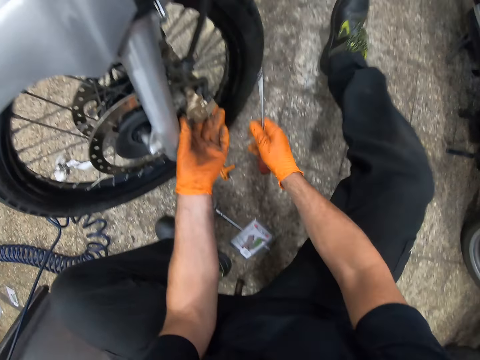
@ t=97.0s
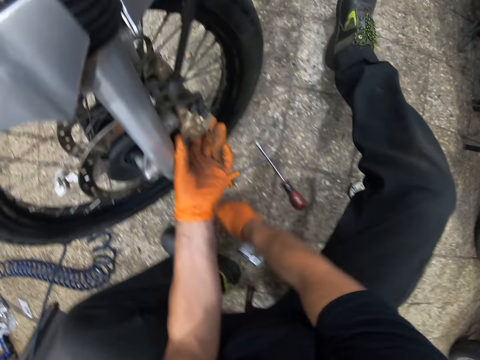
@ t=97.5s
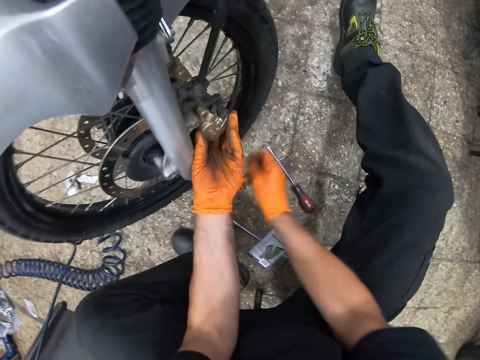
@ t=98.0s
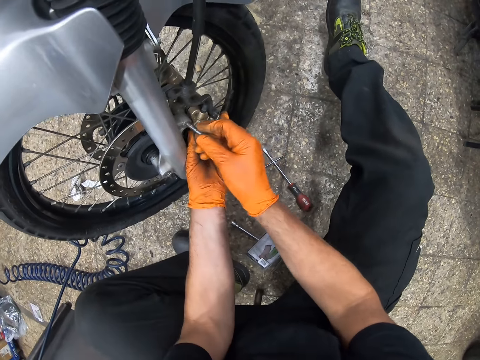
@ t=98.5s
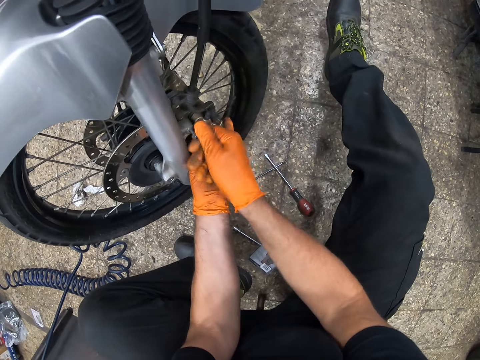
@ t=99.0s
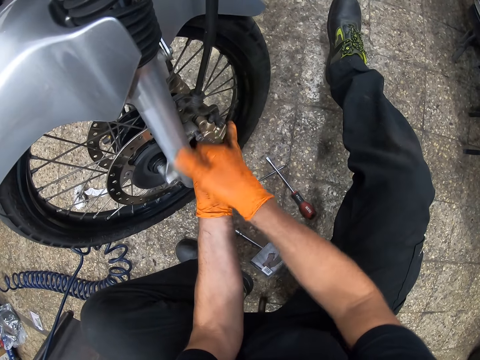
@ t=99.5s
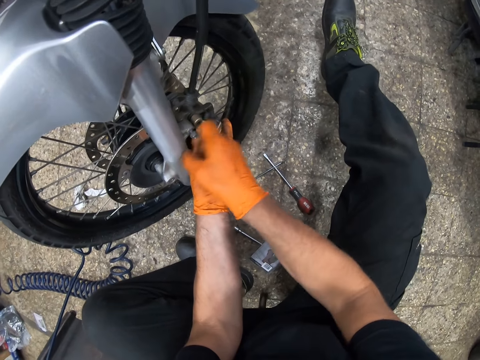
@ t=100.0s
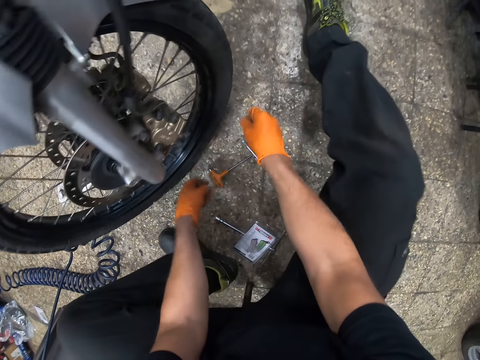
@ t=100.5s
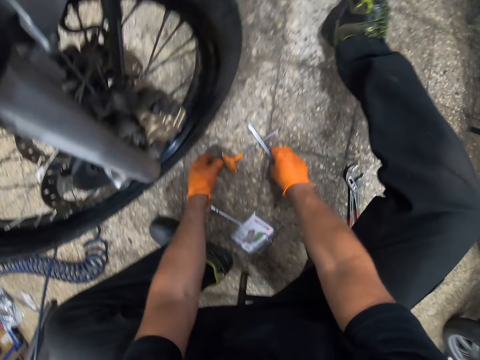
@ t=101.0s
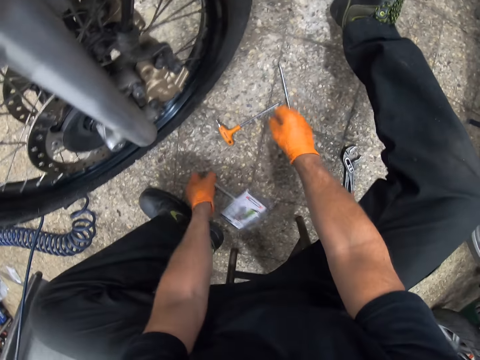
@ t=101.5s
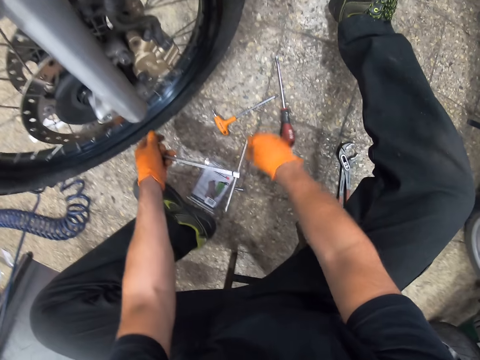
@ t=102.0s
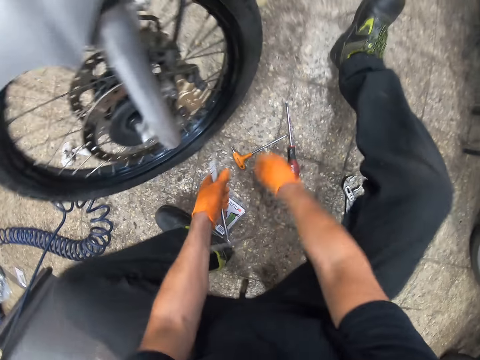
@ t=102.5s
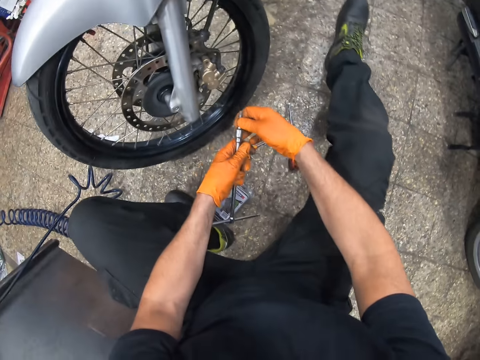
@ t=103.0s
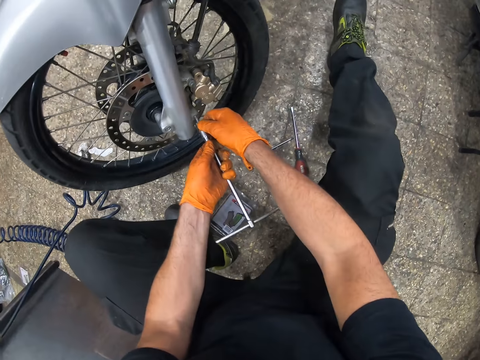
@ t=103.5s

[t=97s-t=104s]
The camera wearer drops the screwdriver on the floor. They pick up the screw from the floor and fix the screw into the machine part. They pick up a wrench or spanner and the screwdriver from the floor. They drop the wrench and the screwdriver on the floor. They hold the spanner on the floor. They pick up the wrench and a nut from the floor. They fix the nut into the wheel with the wrench.

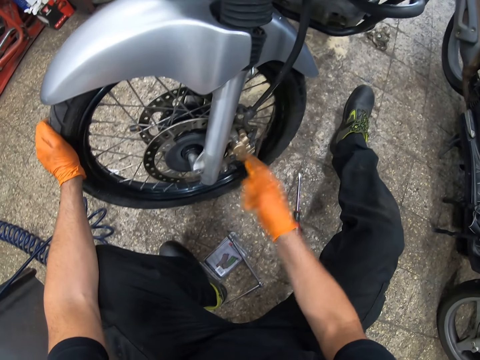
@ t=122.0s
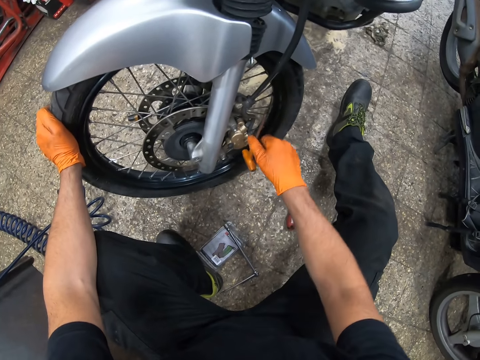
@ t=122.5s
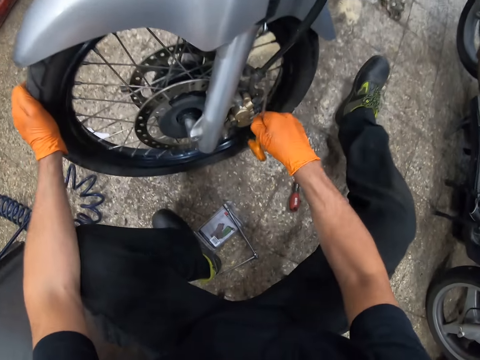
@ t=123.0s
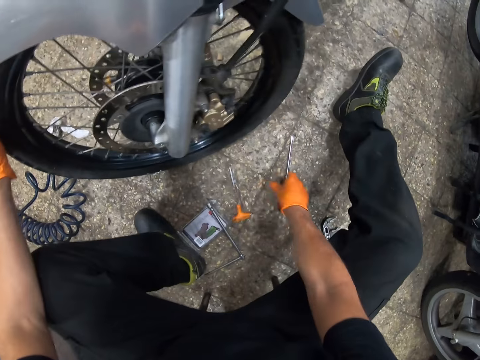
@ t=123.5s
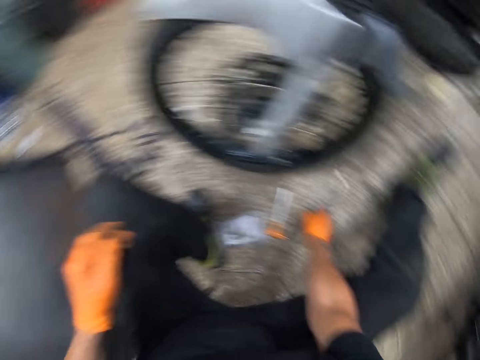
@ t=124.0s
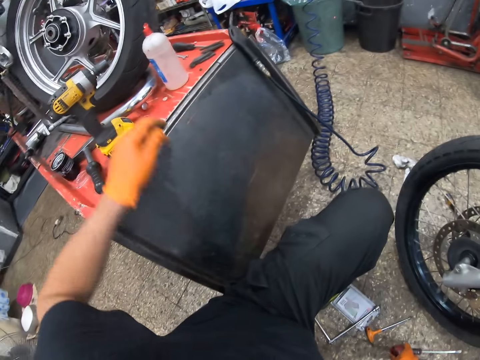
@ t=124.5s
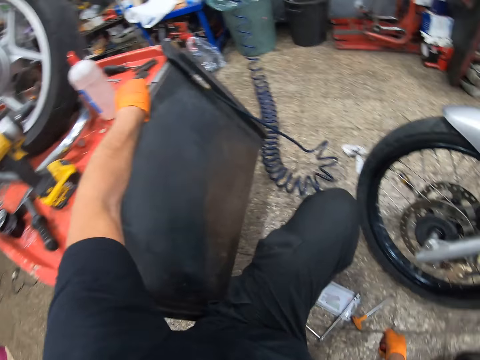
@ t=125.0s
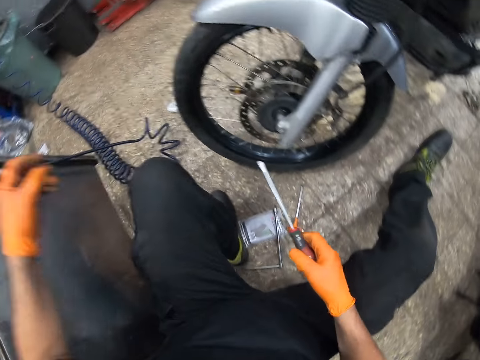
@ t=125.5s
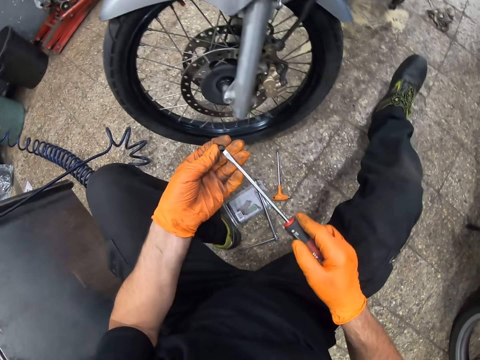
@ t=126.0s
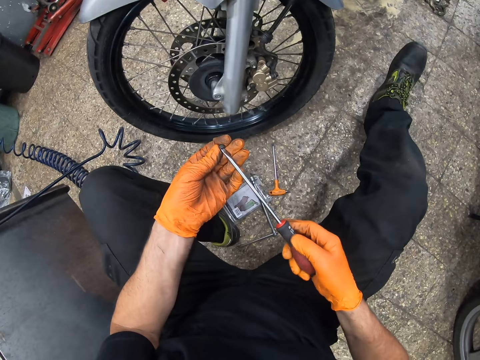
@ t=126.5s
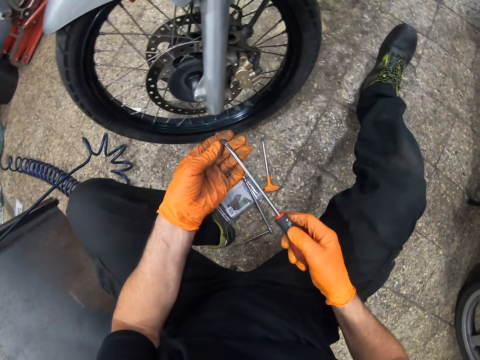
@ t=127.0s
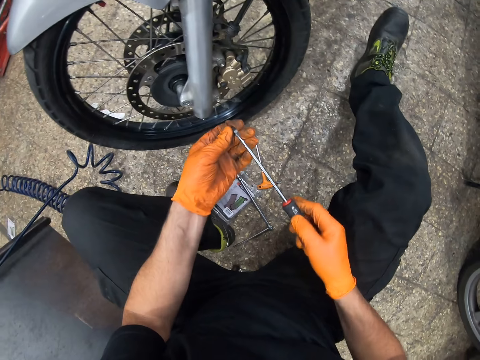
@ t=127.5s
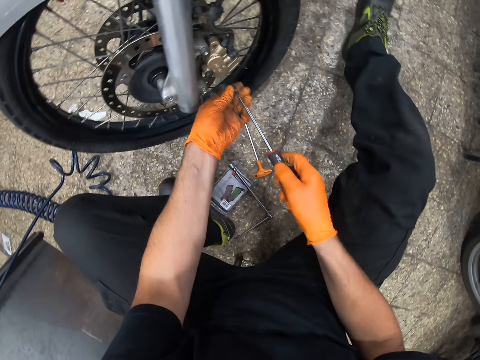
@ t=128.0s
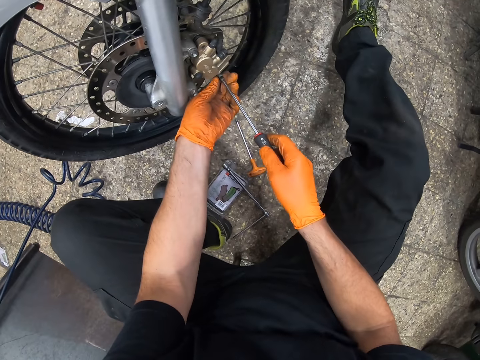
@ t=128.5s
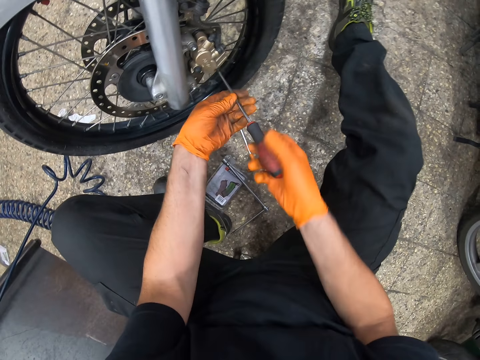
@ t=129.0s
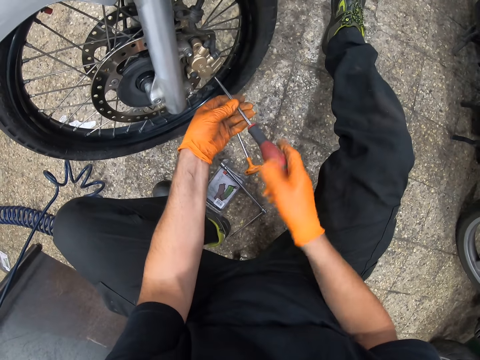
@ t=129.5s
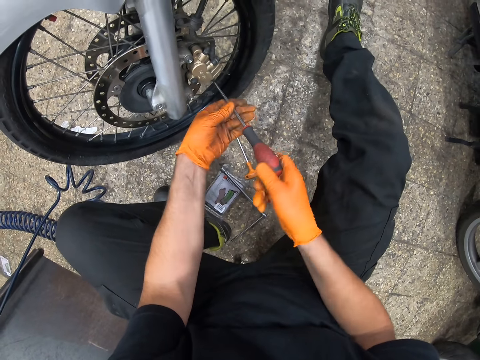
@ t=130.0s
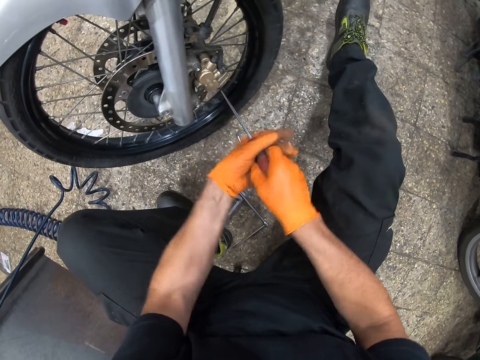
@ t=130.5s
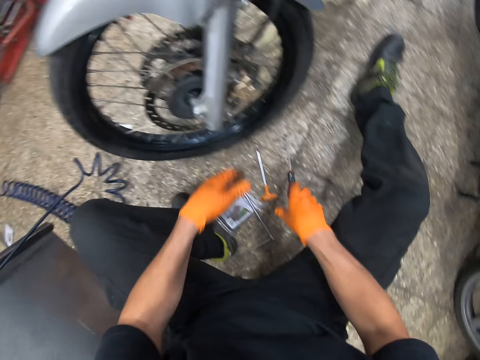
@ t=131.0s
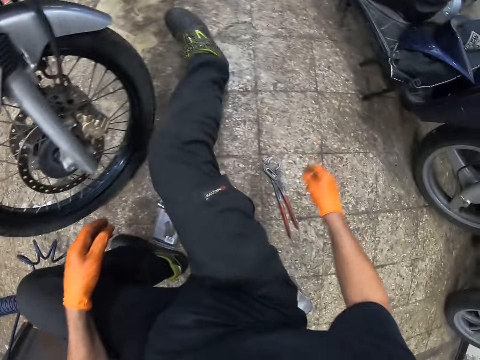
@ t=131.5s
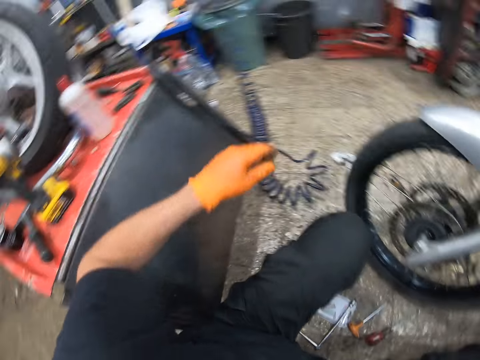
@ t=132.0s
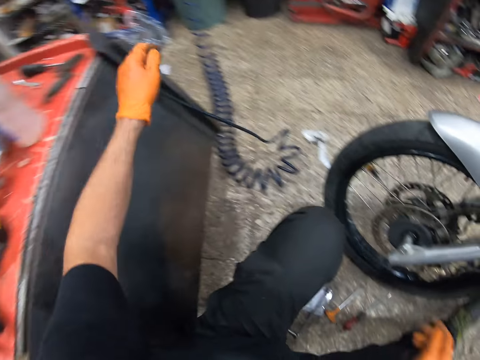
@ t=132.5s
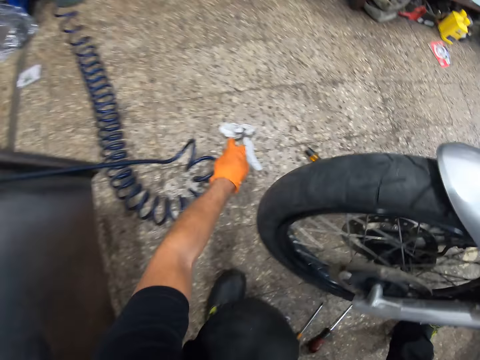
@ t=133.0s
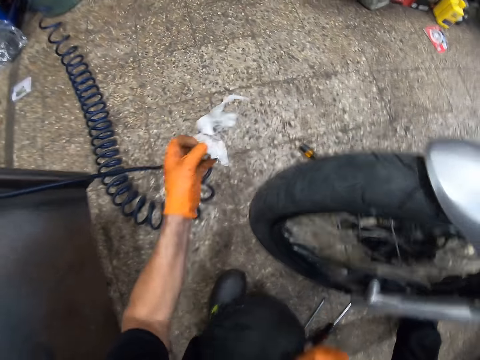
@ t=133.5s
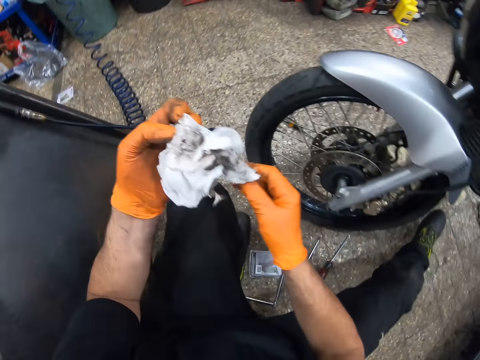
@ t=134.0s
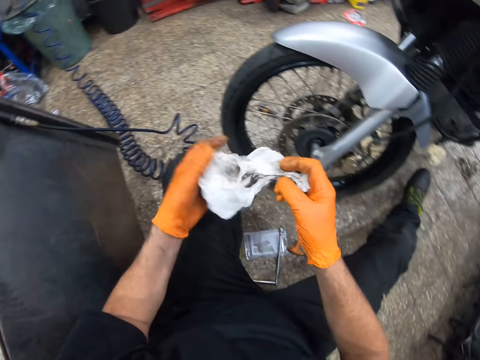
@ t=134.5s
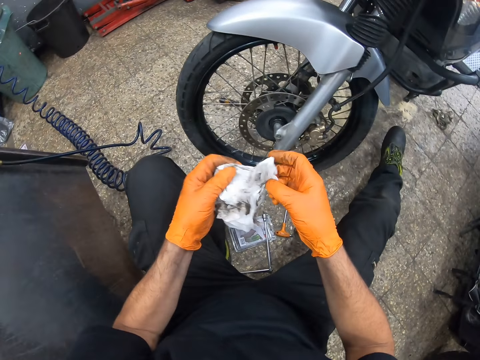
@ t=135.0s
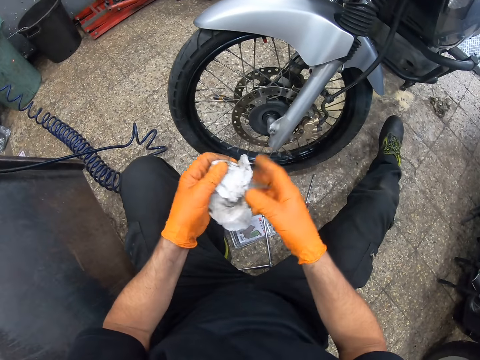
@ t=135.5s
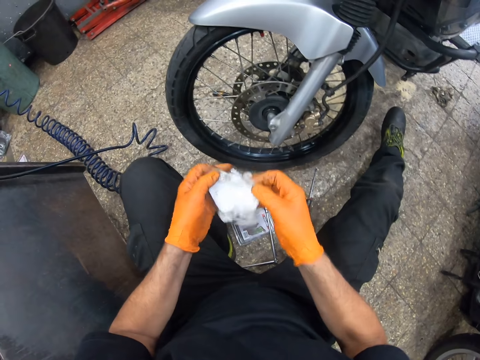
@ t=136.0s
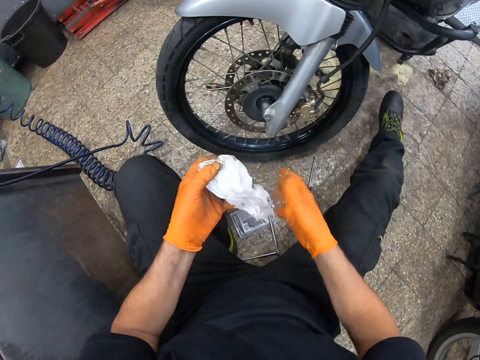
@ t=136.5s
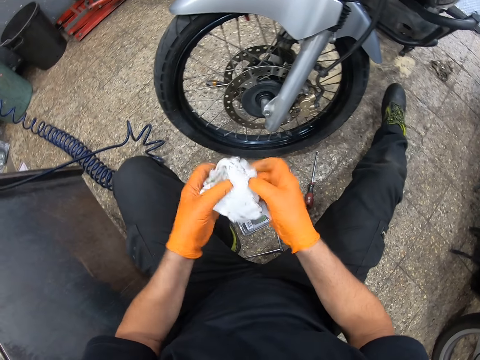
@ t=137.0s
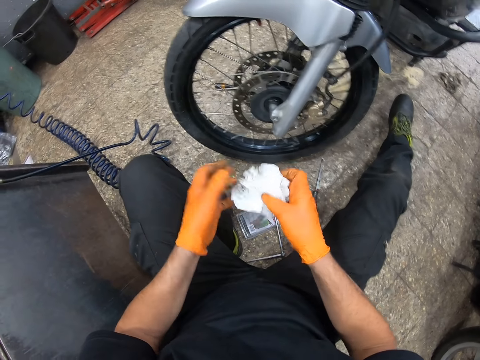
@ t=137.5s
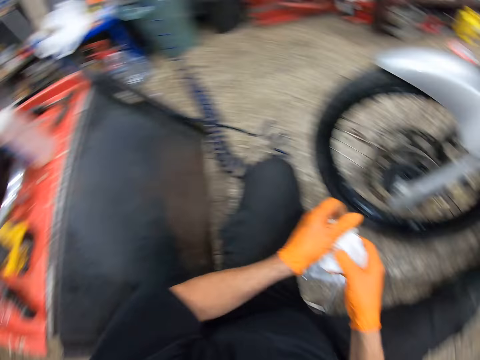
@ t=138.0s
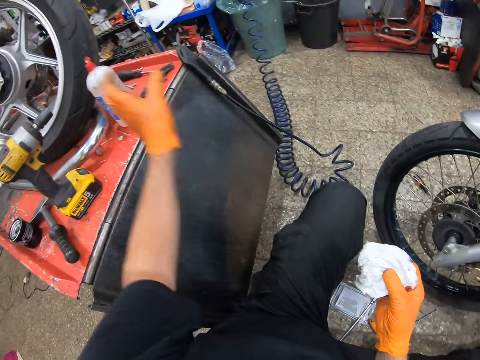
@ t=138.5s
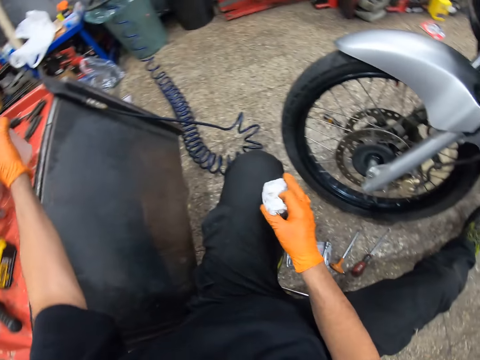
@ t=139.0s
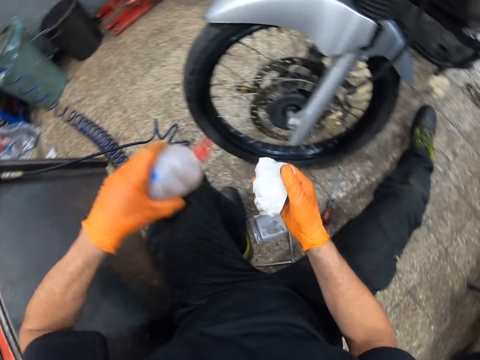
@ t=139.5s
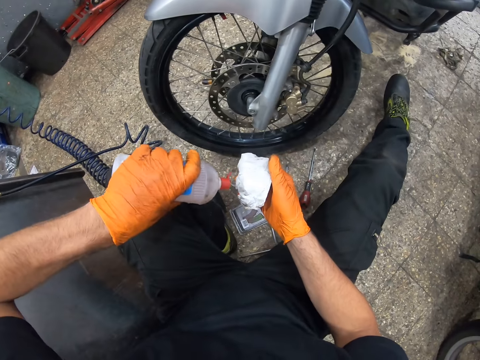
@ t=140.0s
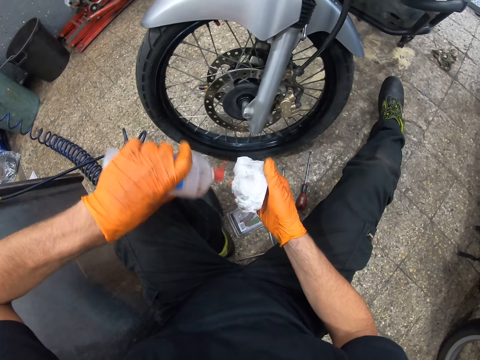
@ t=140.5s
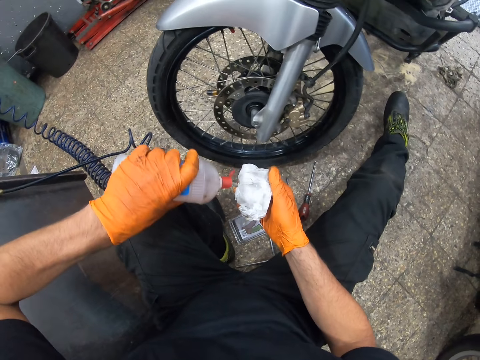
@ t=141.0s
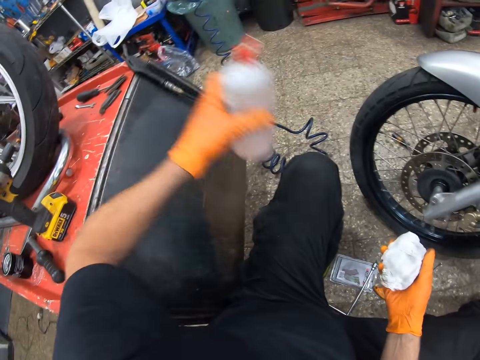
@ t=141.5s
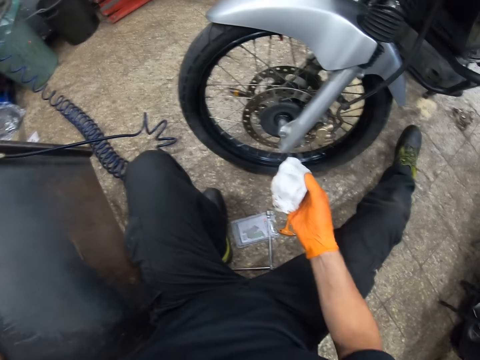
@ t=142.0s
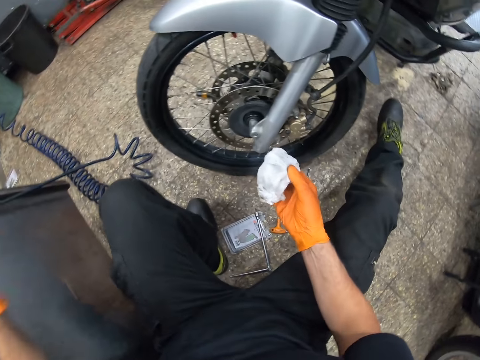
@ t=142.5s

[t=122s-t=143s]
The camera wearer drops the wrench or L spanner on the floor. He picks up the screwdriver from the floor. He picks up the screw from the table. He fixes the nut into the wheel with the screwdriver. He drops the screwdriver on the floor. He picks up the spanner on the floor. He picks up a piece of cloth or paper on the floor. He holds the piece of cloth with his hand. He picks up the brake oil or water can on the table. He pours the brake oil on the piece of cloth. He puts the brake oil on the table.
